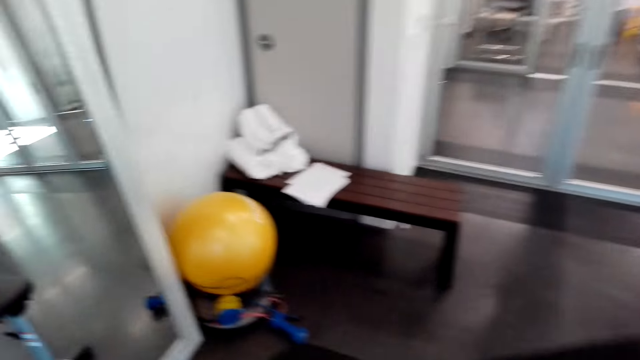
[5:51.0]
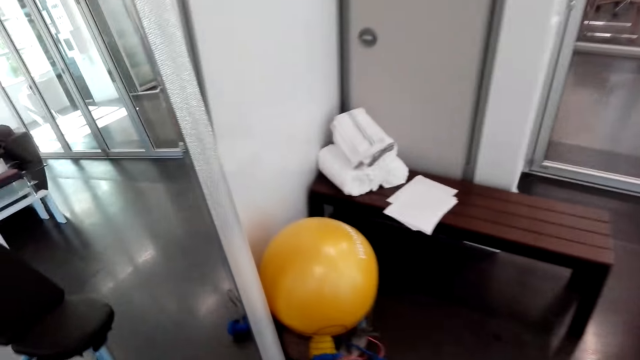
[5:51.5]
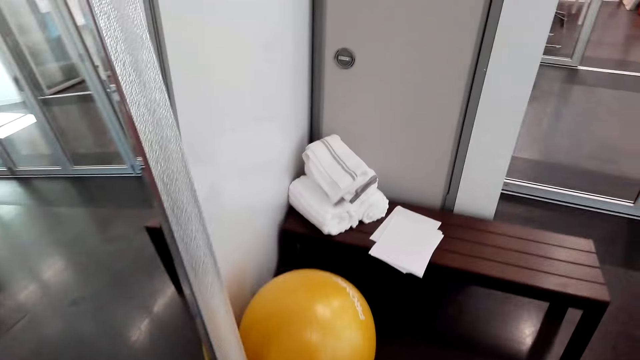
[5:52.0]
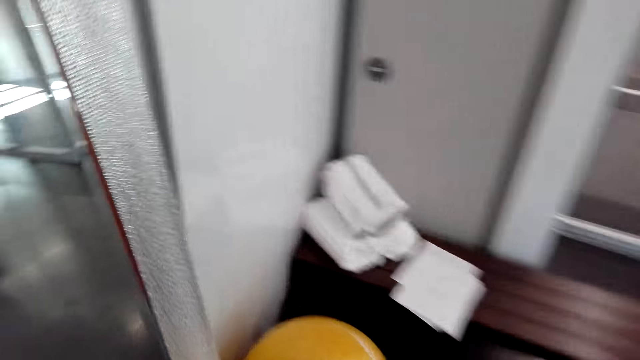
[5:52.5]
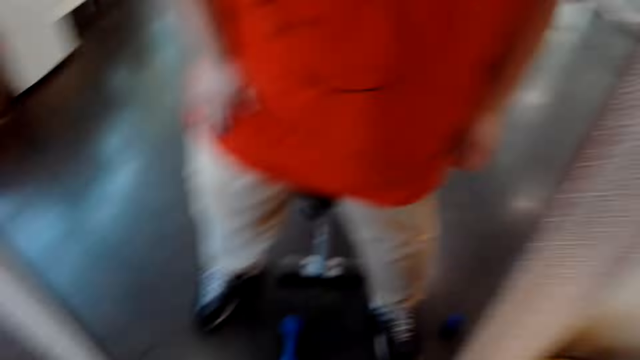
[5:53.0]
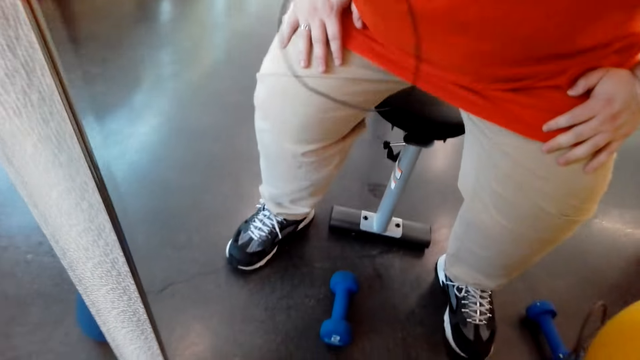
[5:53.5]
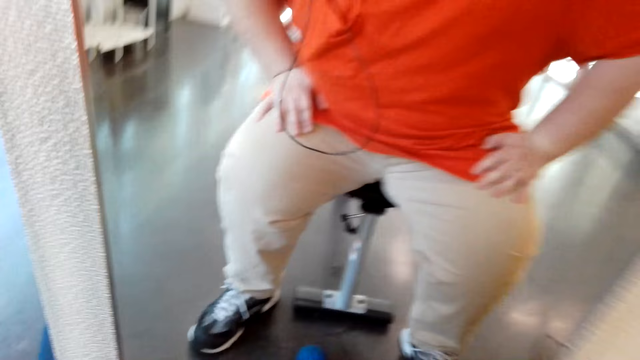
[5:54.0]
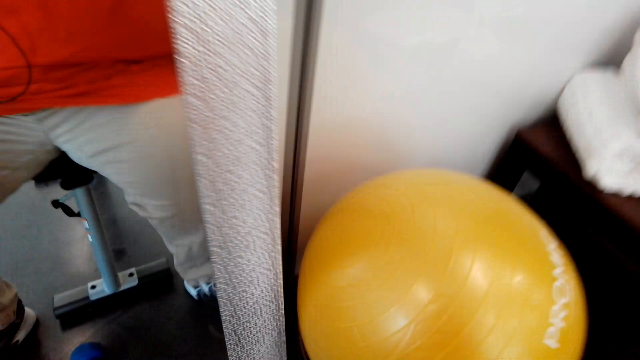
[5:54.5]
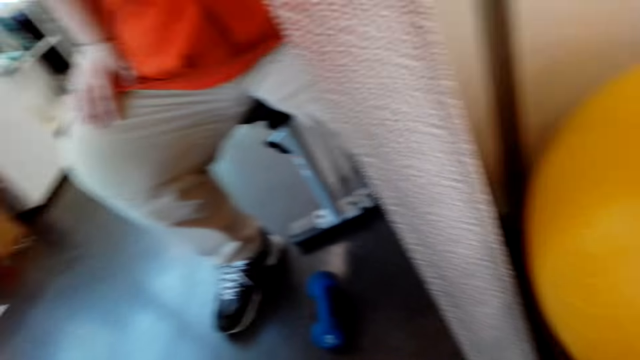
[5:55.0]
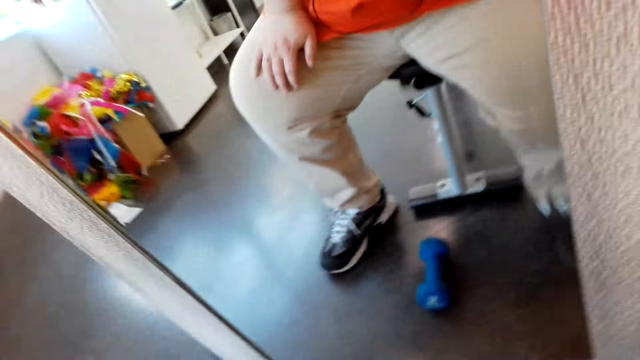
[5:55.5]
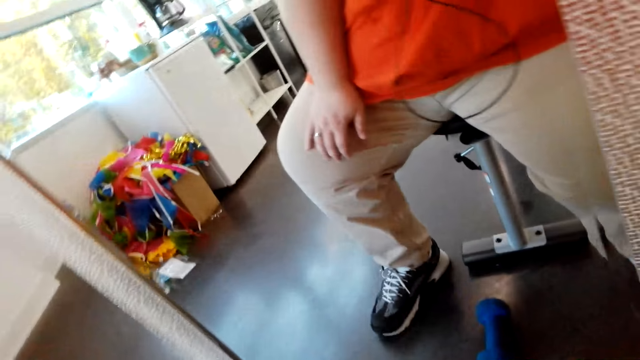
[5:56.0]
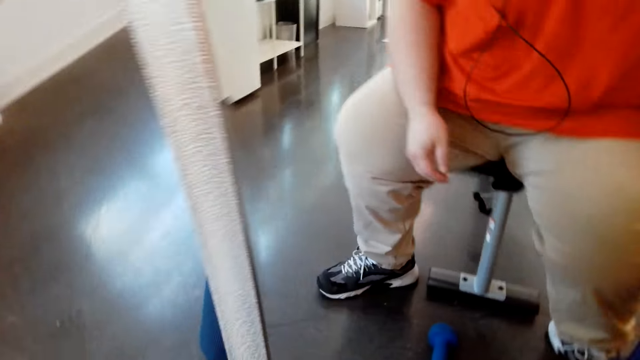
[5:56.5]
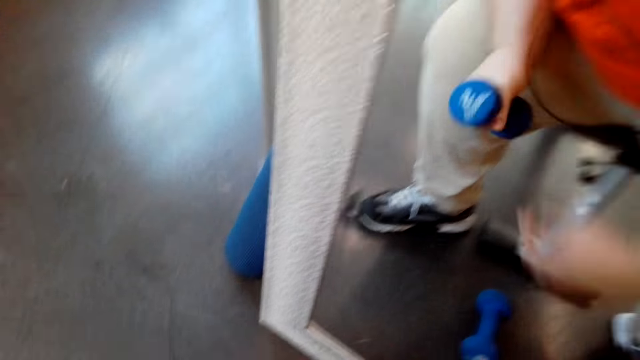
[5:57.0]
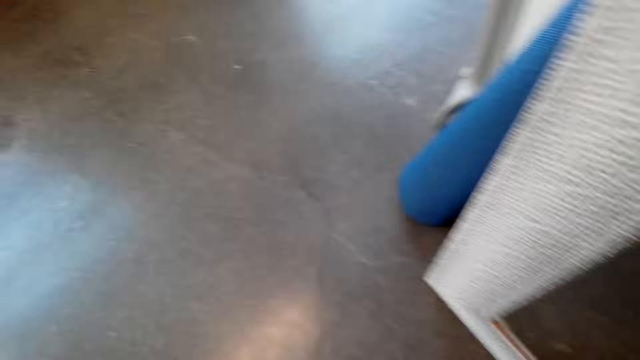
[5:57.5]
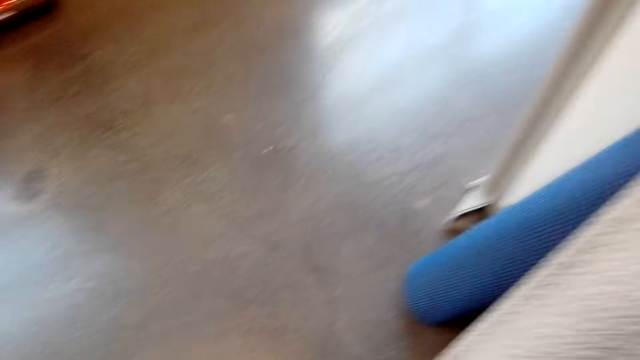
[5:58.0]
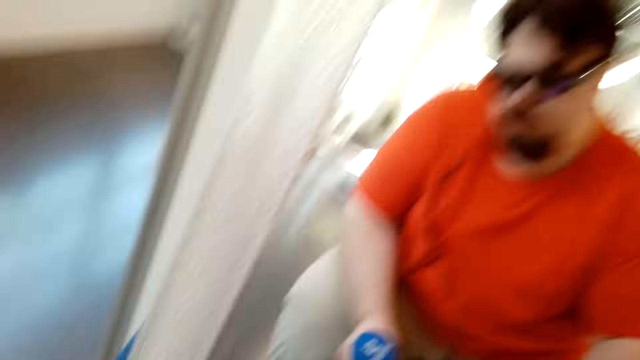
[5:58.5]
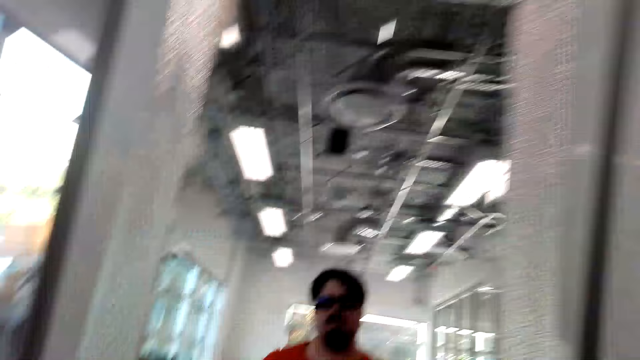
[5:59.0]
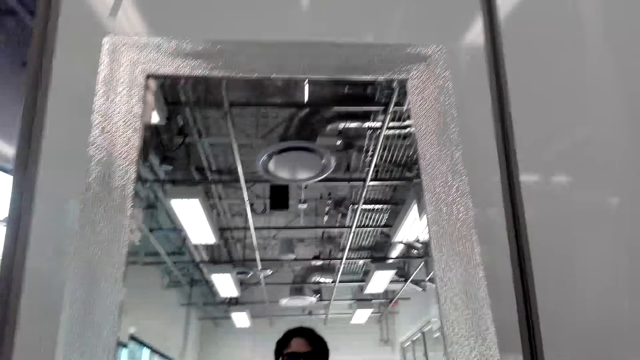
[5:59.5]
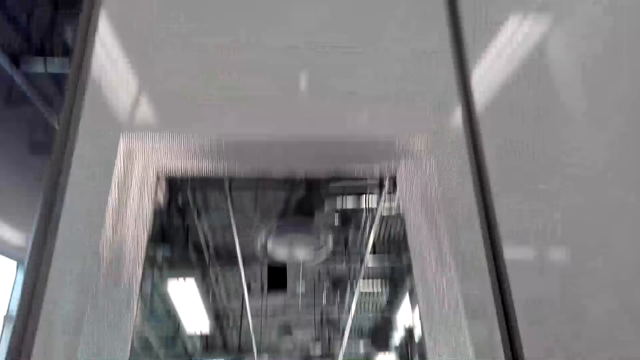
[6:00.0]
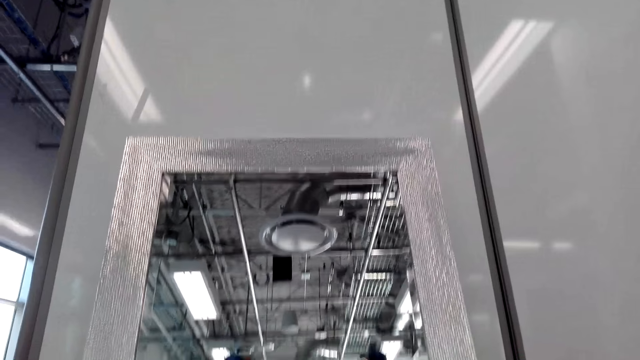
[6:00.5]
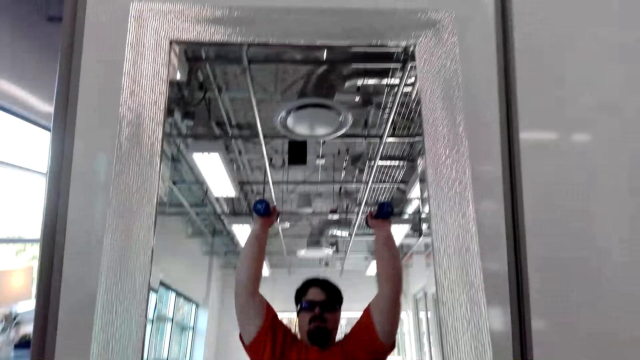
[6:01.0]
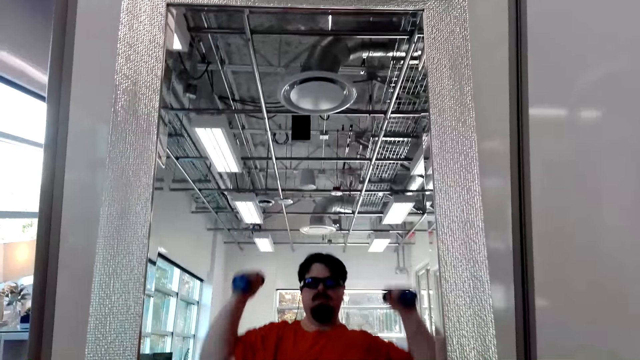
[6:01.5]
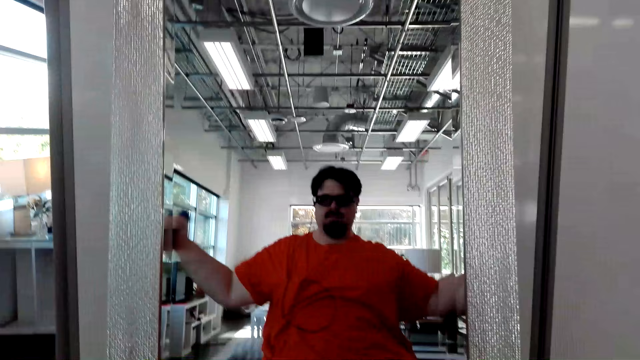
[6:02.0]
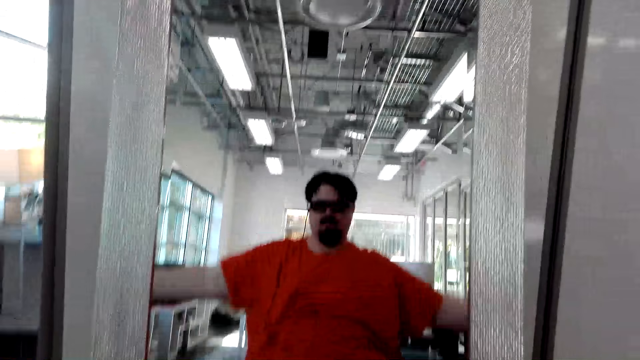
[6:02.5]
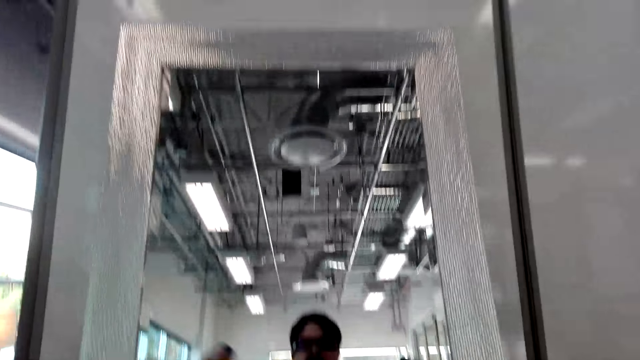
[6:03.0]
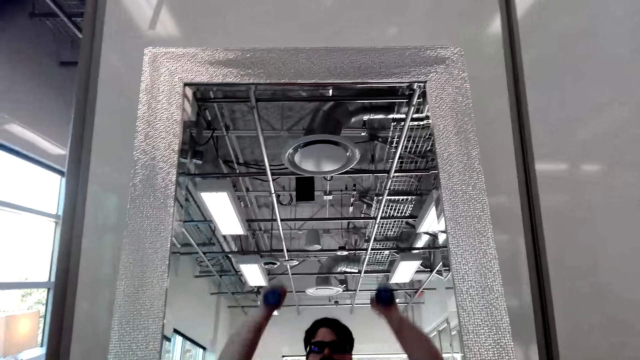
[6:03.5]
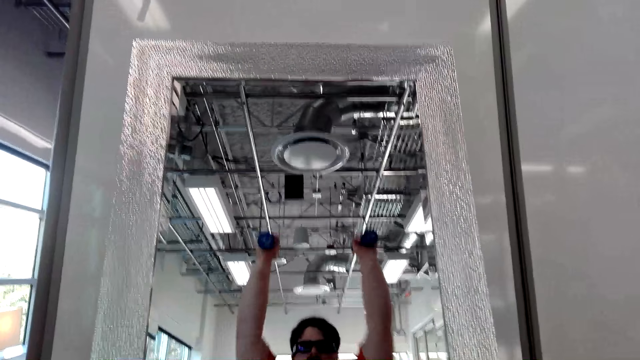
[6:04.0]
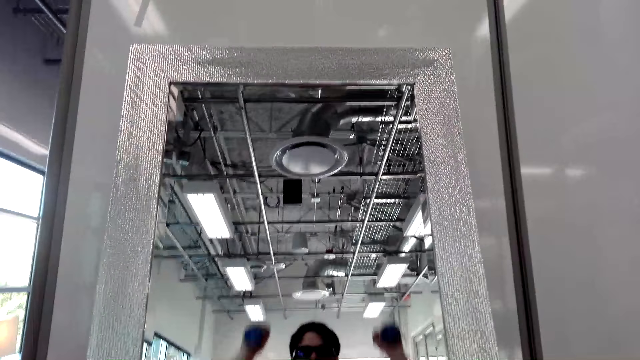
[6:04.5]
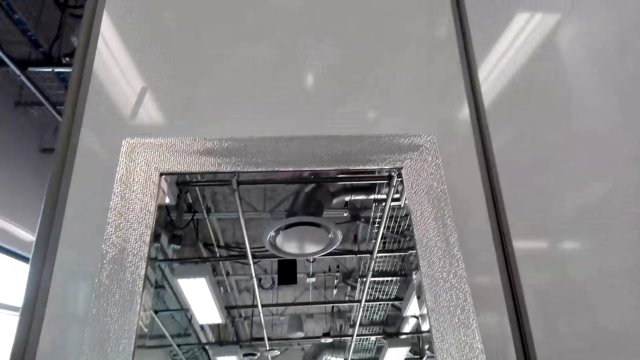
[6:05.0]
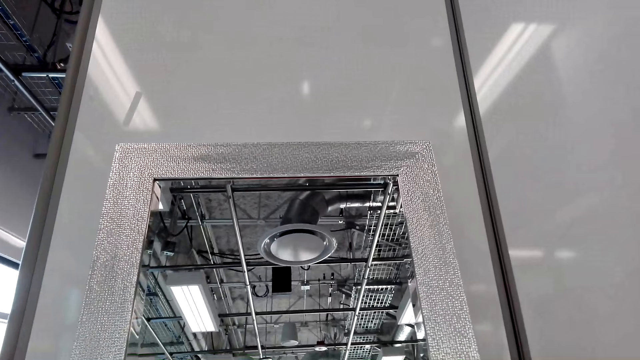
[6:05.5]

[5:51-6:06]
A person sits down. The camera wearer sits down. They hand over a dumbbell to the person and pick the dumbbell from the ground. The person exercises with the dumbbells. The camera wearer lifts the dumbbell up, lifts the dumbbell sideways and lifts the dumbbell up.

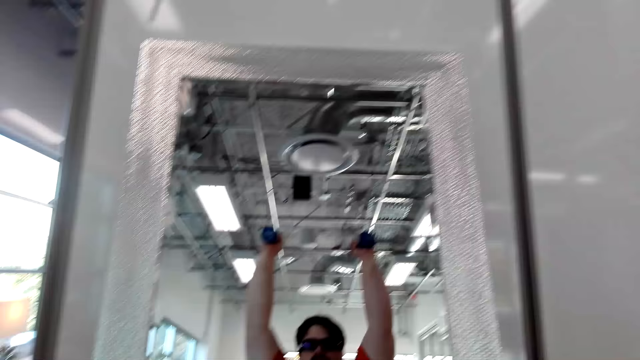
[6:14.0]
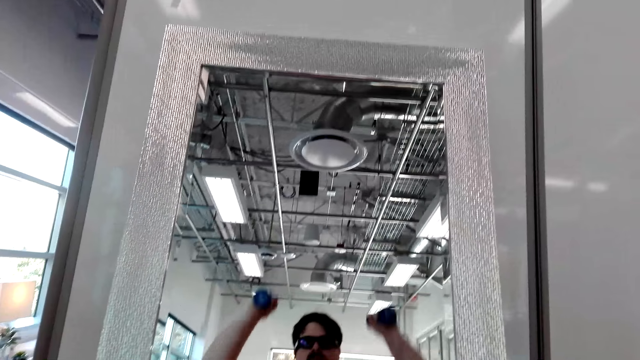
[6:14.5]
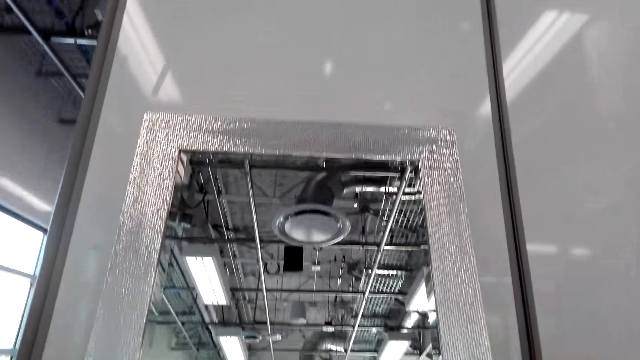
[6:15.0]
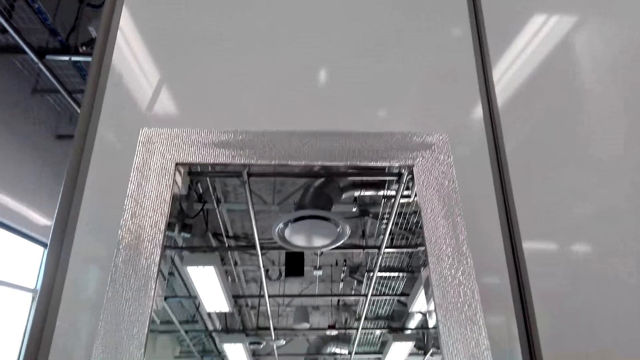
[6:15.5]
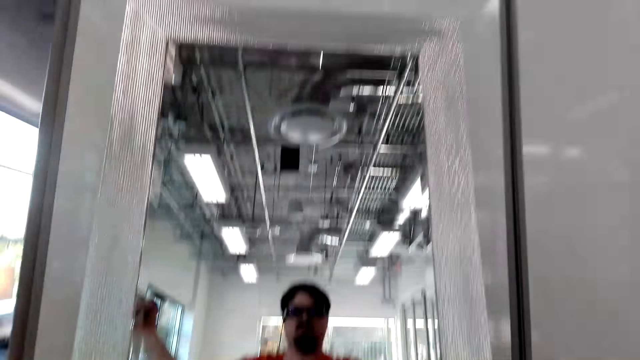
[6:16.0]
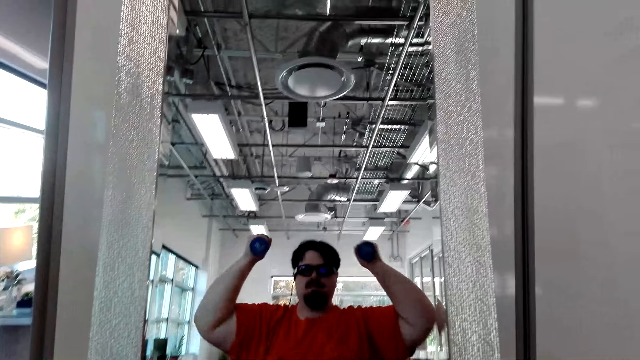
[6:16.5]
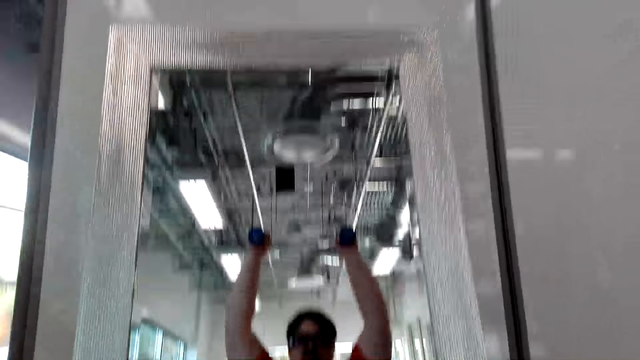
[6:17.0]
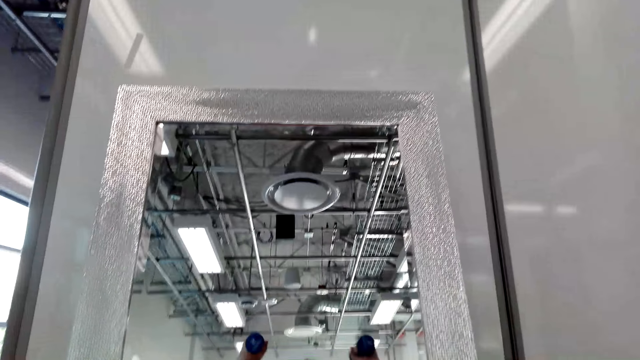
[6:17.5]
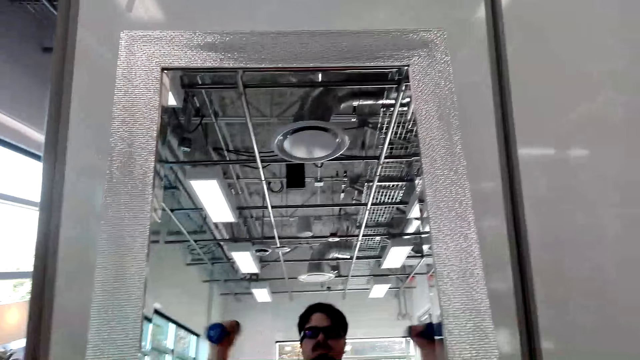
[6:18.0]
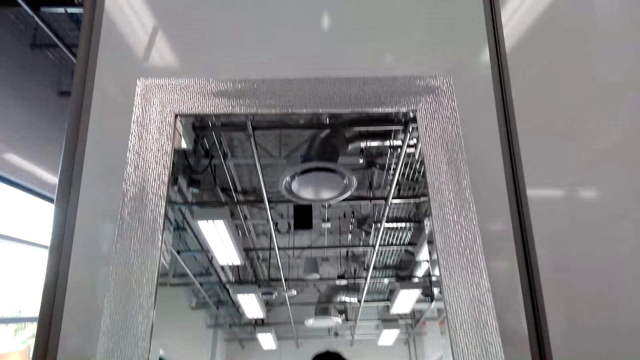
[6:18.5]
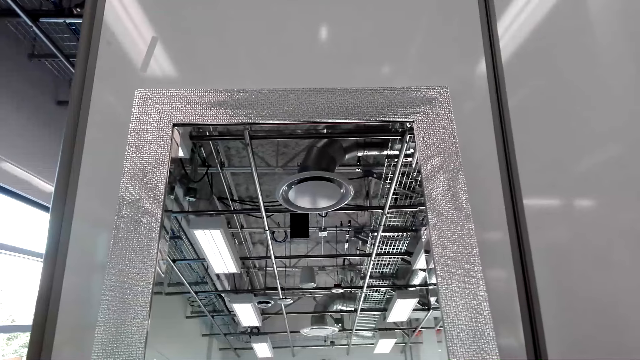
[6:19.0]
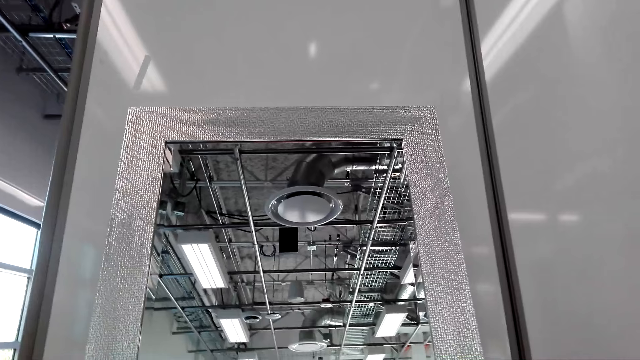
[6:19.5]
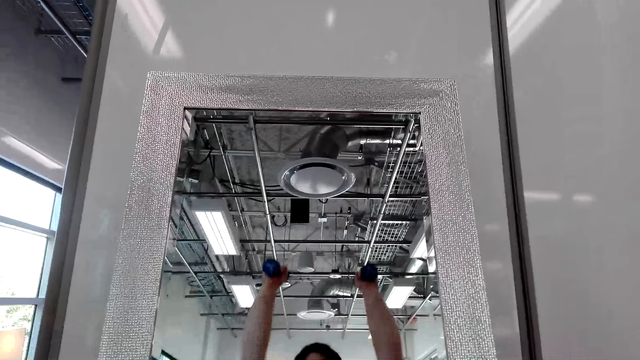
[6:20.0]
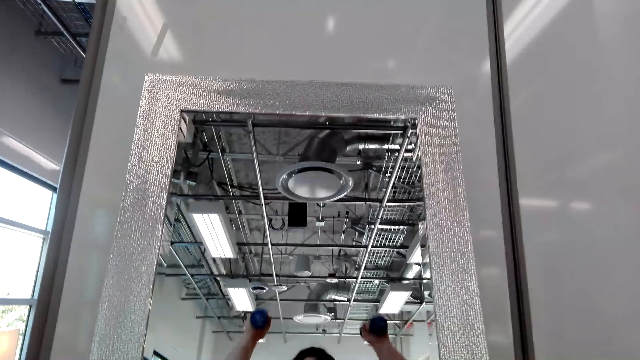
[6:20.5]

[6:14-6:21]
The camera wearer lifts the dumbbell sideways, lifts the dumbbell up, lifts the dumbbell sideways and lifts the dumbbell up.
